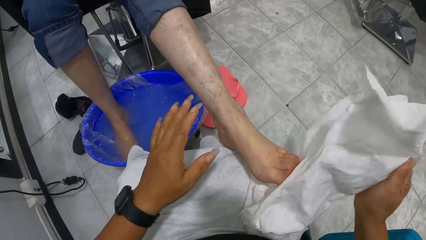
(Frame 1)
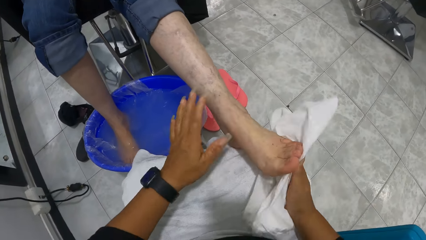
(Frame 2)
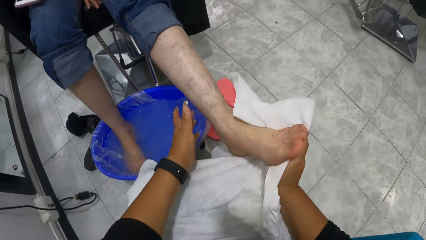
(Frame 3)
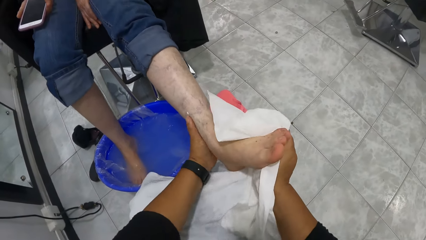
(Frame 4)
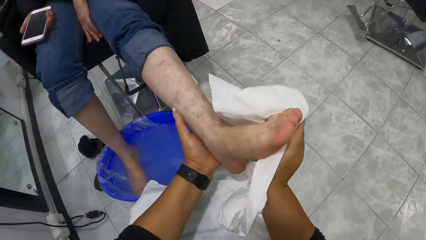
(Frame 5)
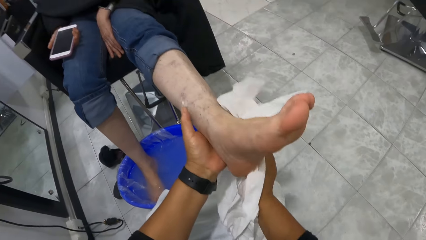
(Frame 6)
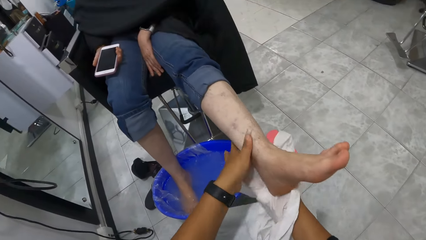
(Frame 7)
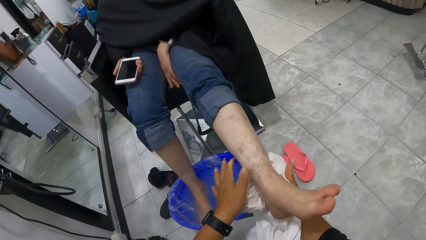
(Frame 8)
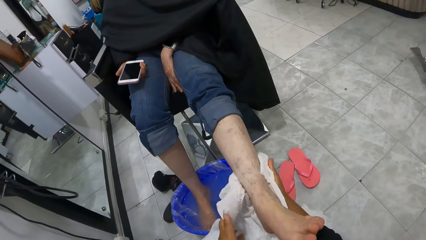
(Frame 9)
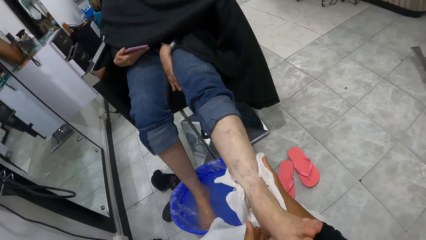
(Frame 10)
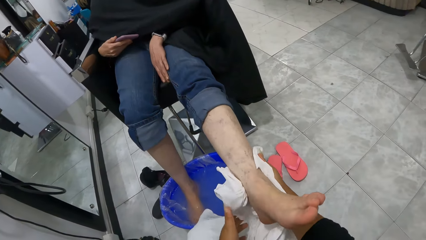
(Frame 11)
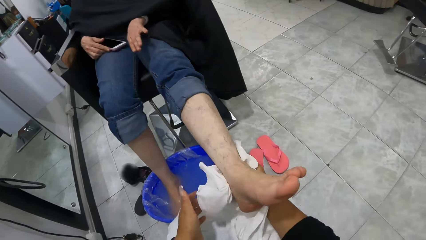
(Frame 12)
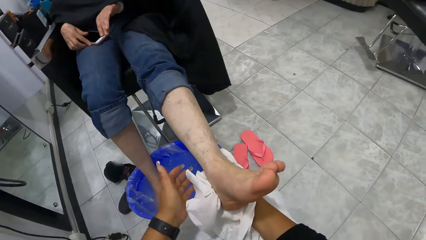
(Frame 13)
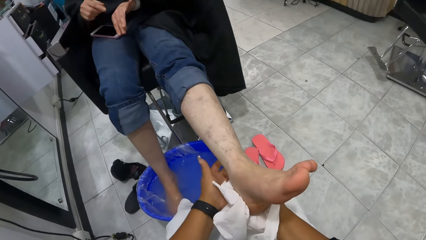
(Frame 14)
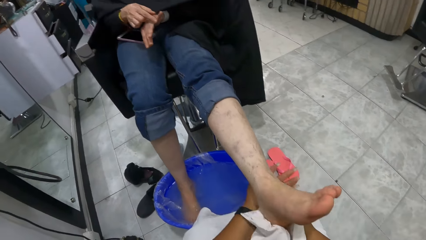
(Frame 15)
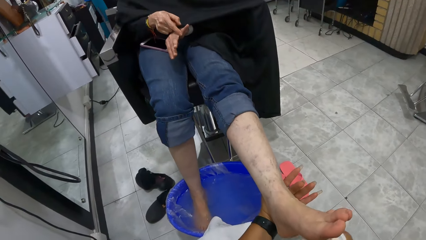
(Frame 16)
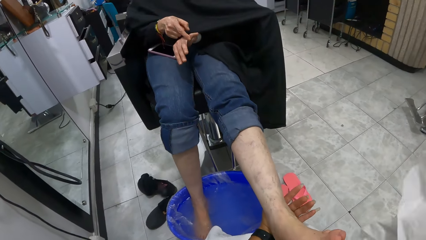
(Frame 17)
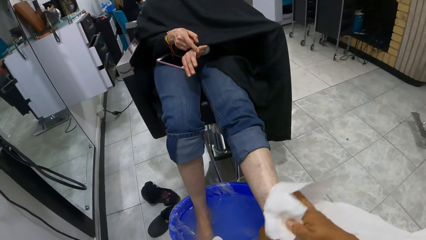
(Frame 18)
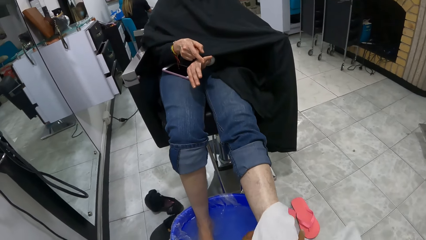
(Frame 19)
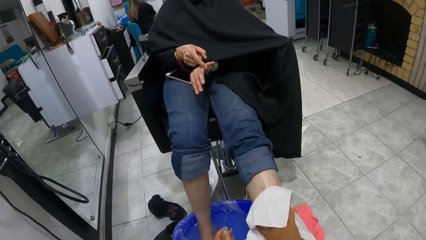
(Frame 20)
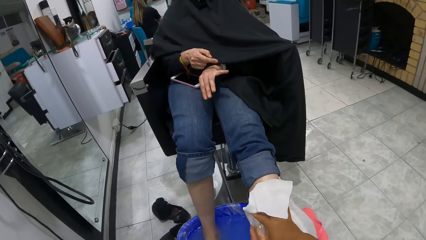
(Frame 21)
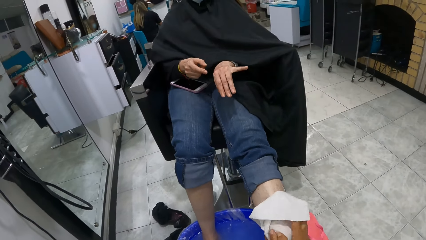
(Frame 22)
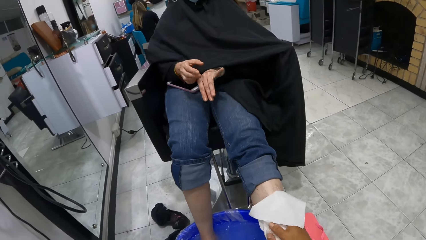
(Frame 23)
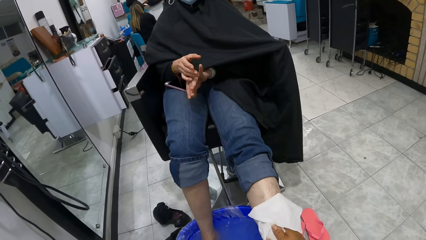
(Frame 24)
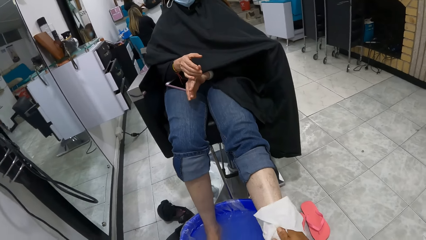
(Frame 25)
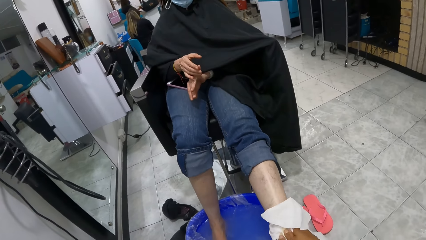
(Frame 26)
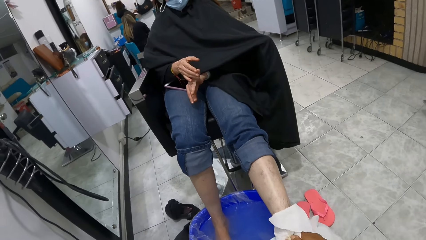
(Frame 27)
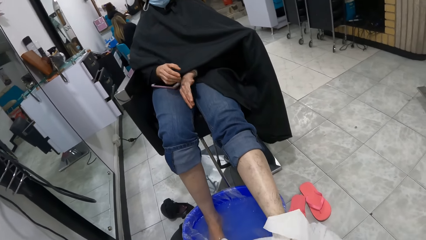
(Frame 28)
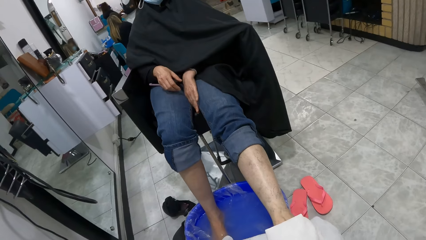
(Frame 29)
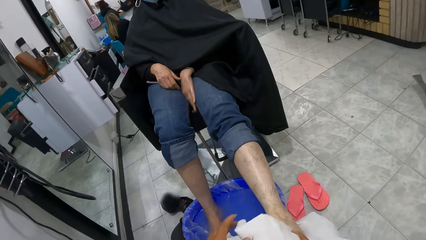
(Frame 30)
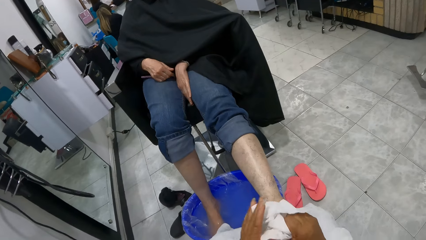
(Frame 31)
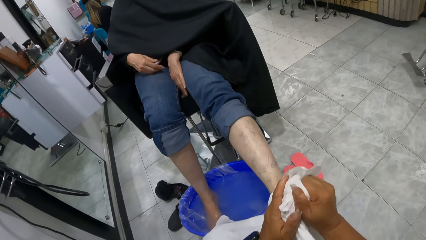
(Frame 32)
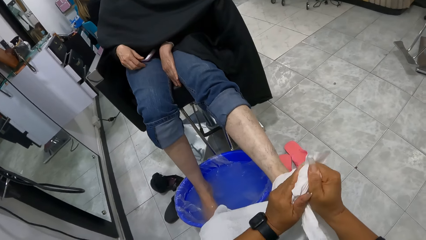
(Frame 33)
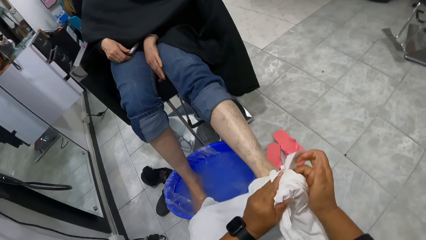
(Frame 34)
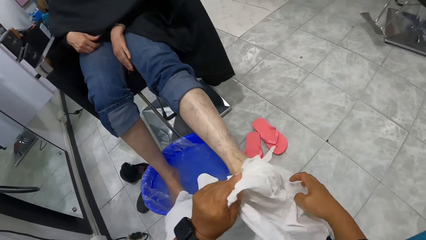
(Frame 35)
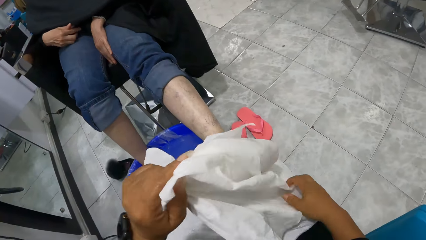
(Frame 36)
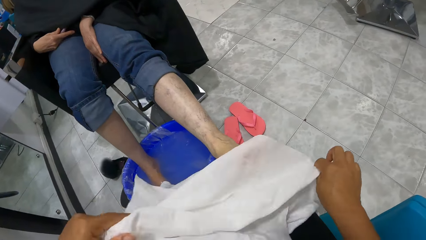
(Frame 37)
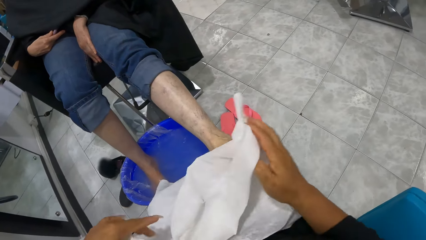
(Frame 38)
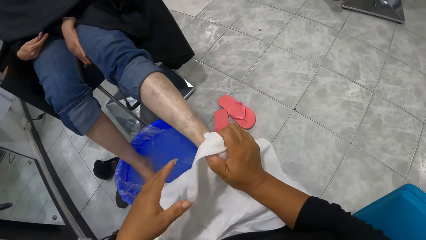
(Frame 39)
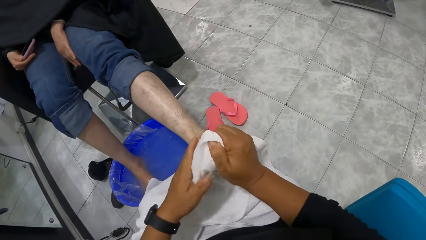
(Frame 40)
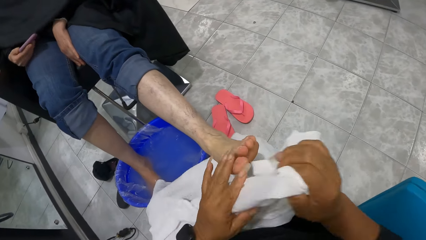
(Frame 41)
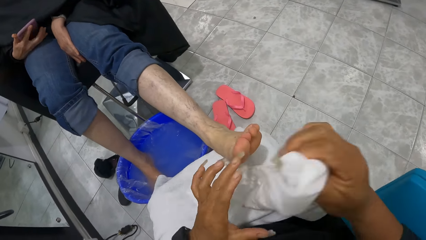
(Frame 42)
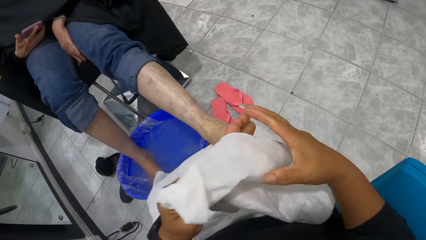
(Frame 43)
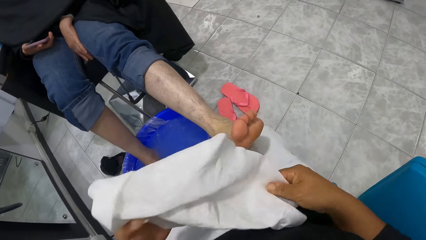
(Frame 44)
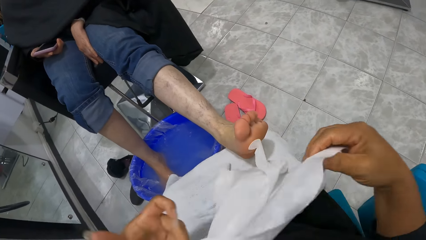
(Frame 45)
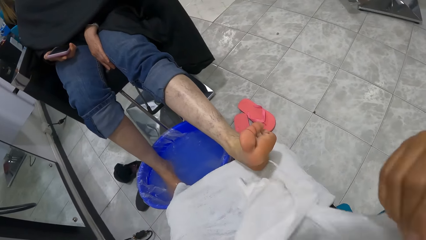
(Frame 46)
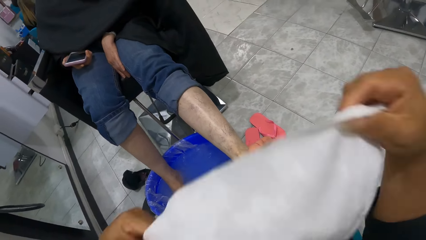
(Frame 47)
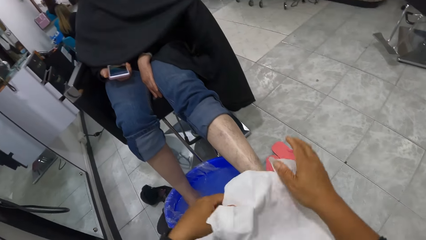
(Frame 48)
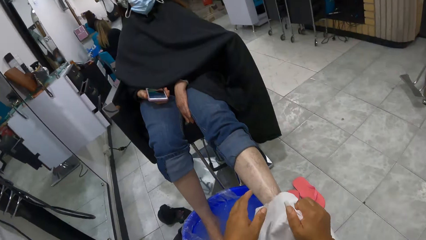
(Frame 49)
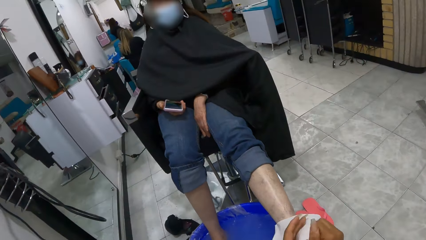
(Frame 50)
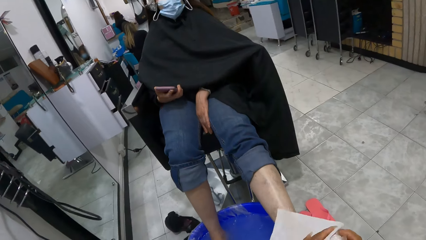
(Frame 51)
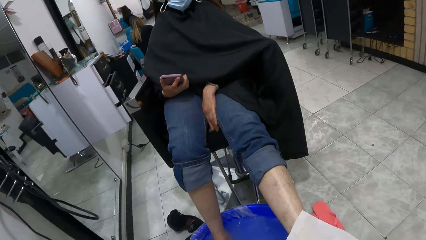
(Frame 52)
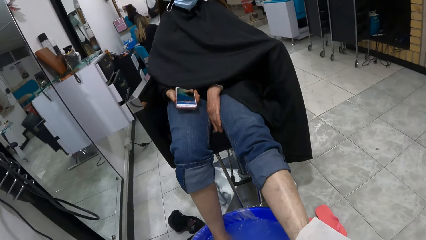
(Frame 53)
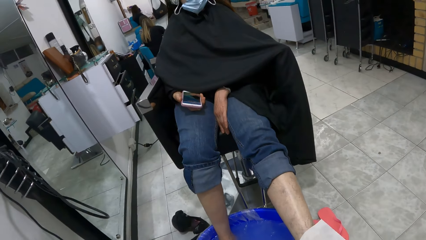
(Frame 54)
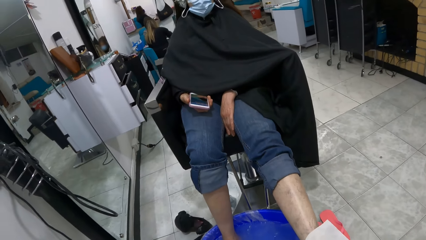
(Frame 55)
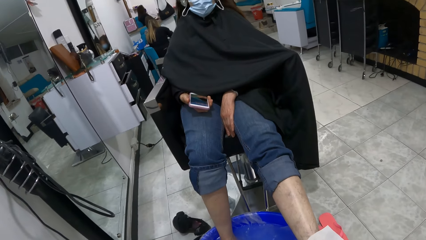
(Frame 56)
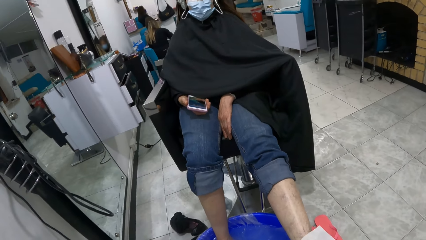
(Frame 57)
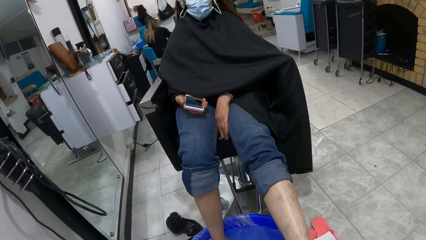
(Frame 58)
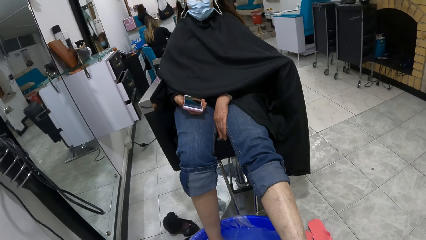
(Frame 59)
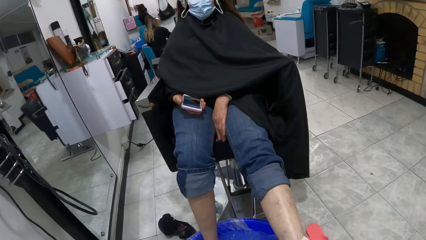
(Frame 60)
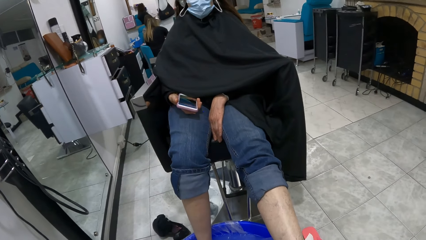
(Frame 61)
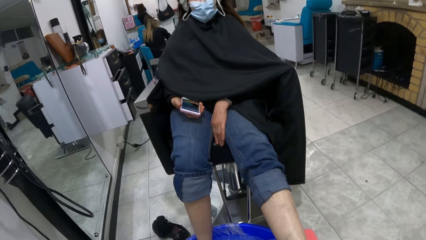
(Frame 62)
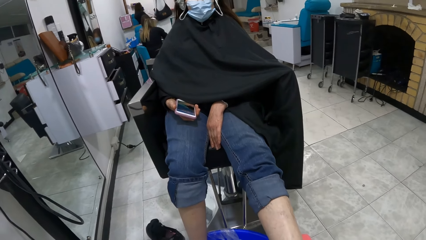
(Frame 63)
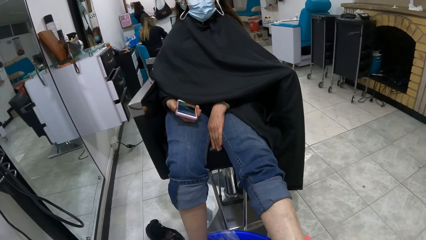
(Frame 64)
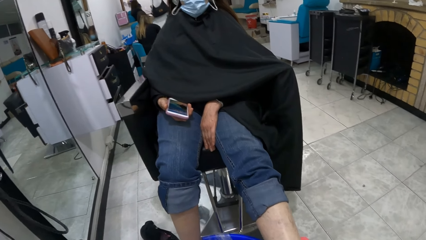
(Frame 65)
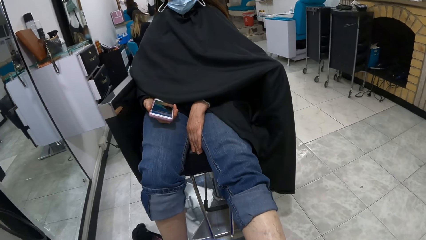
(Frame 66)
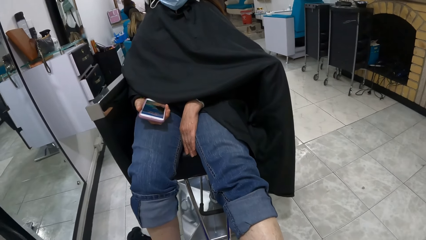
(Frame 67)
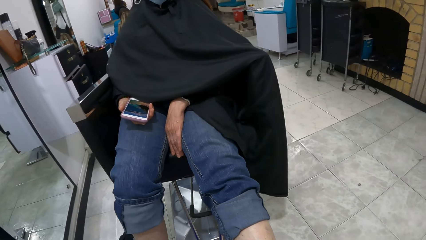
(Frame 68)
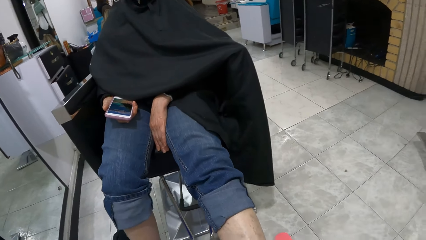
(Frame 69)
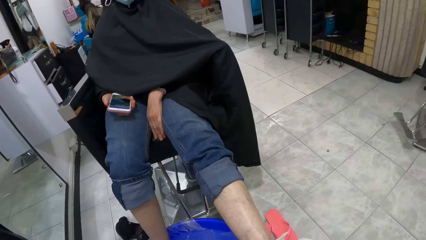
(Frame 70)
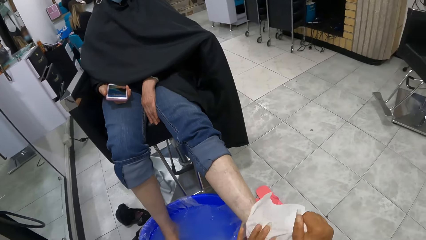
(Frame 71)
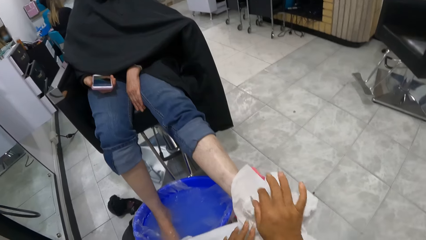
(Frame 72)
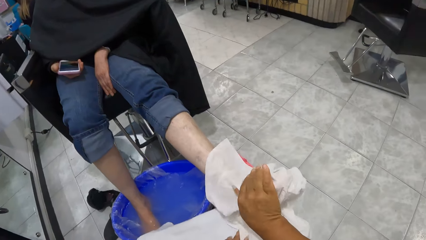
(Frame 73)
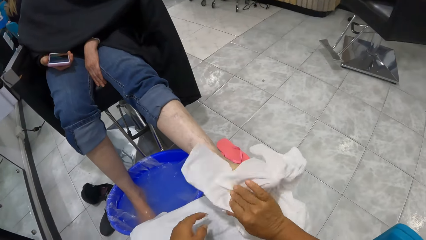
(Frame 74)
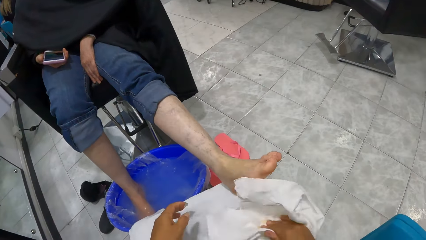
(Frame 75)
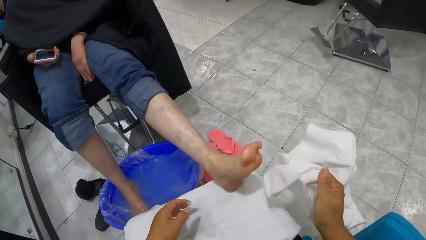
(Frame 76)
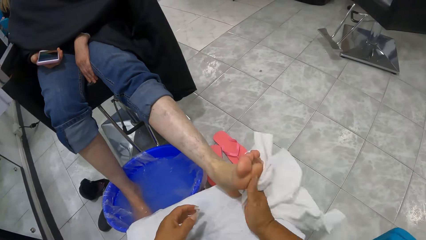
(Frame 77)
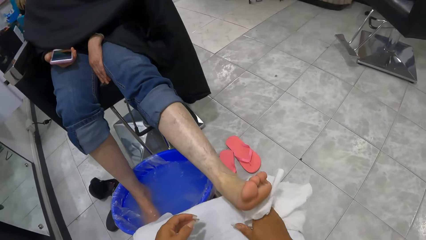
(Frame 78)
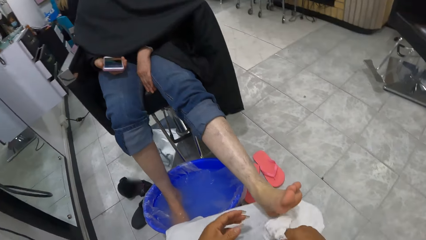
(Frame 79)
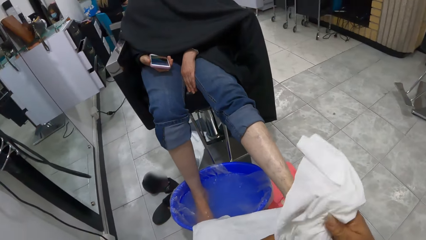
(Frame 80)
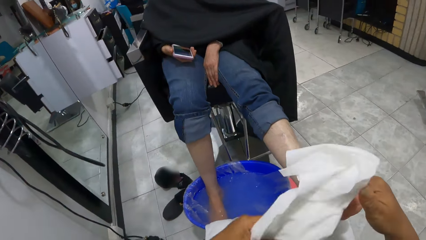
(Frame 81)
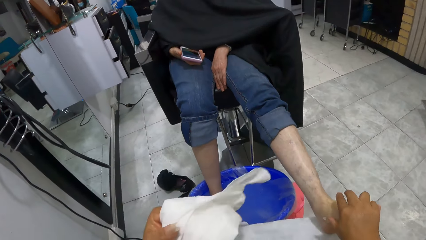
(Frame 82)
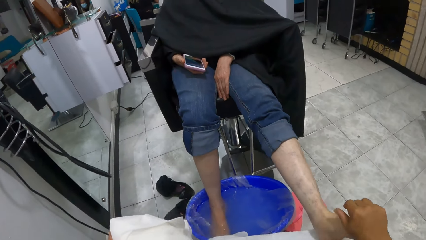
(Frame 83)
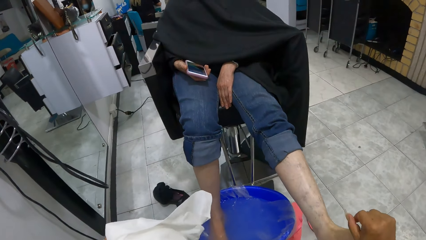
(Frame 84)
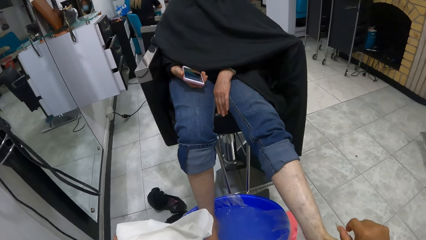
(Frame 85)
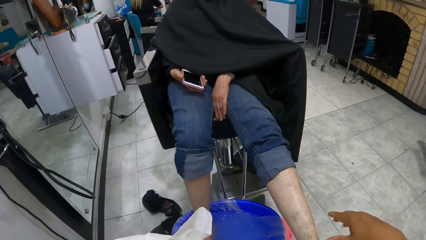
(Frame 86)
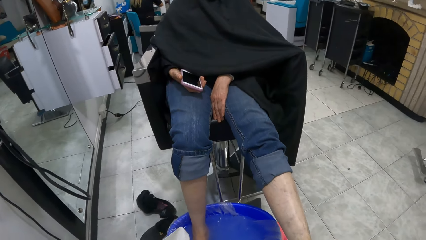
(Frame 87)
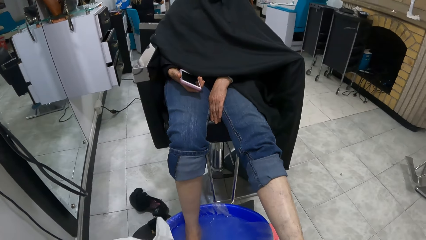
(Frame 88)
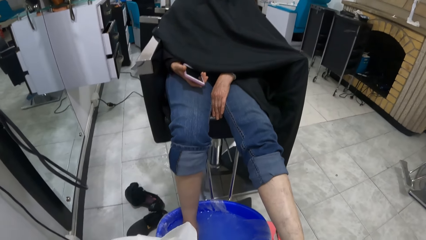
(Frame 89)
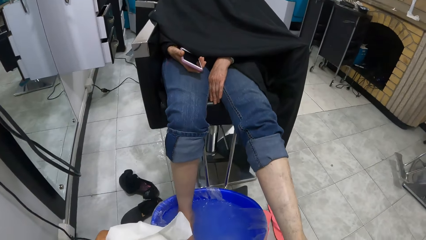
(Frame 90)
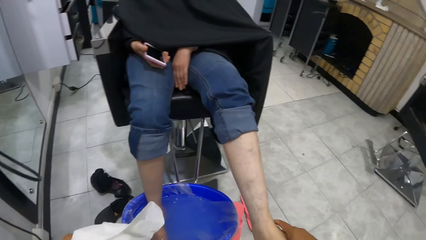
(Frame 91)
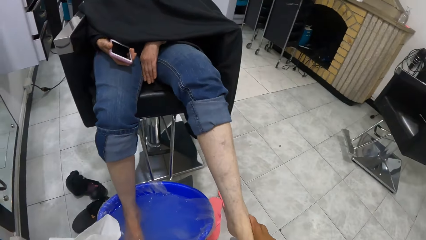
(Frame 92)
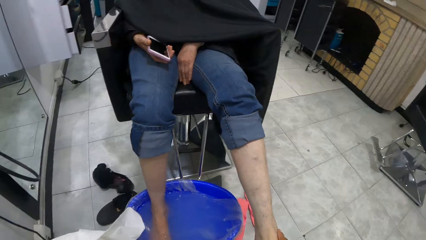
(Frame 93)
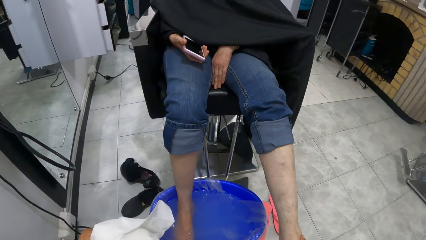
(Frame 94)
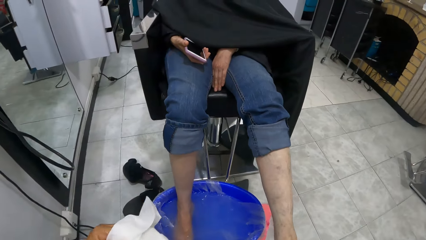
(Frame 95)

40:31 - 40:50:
The woman places on her thigh the phone in her right hand. She touches her left hand with her right hand. She picks up the phone from her thigh with her right hand. The camera wearer passes the cloth in her right hand to her left hand. She presses the left foot of another woman with her right hand.
